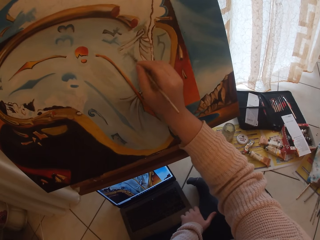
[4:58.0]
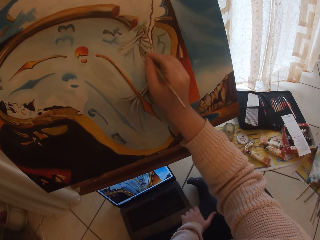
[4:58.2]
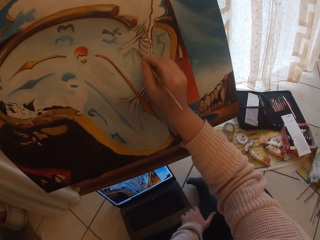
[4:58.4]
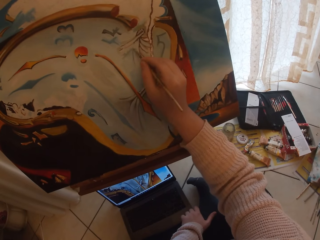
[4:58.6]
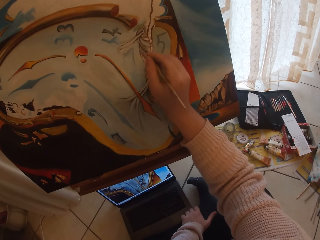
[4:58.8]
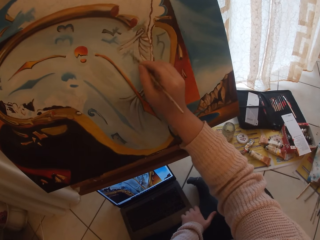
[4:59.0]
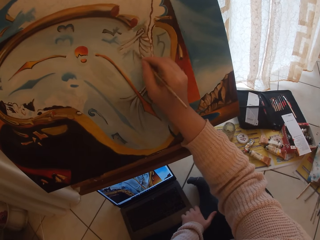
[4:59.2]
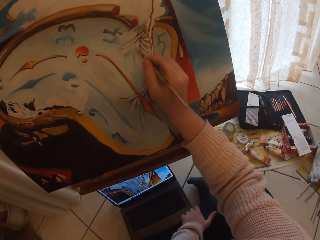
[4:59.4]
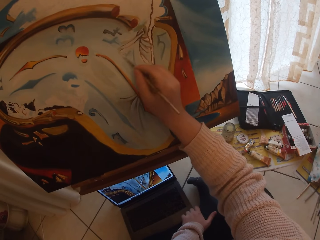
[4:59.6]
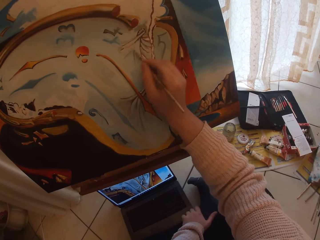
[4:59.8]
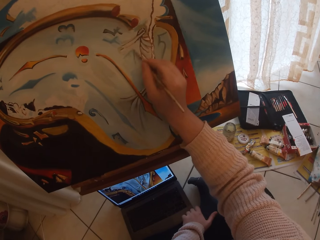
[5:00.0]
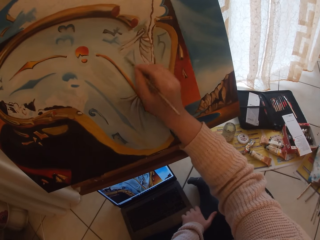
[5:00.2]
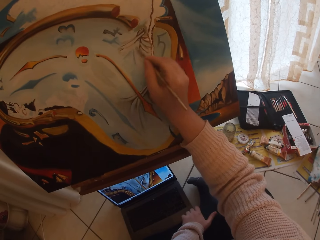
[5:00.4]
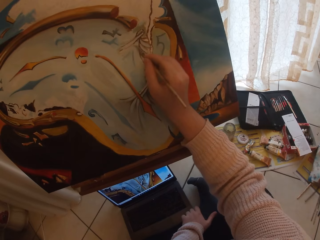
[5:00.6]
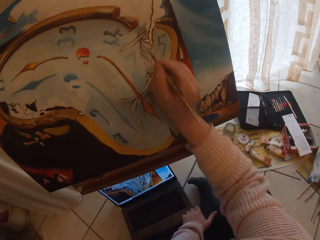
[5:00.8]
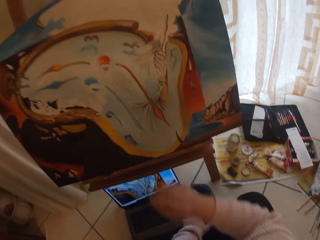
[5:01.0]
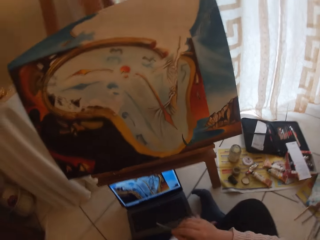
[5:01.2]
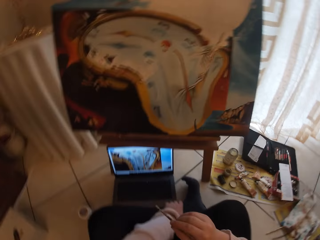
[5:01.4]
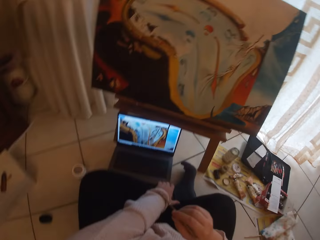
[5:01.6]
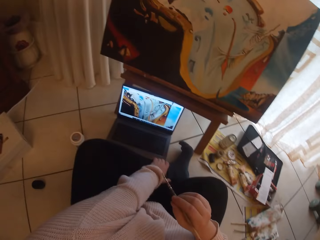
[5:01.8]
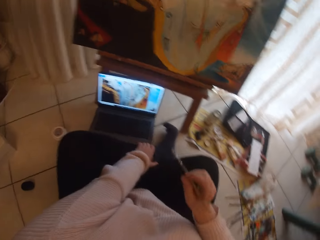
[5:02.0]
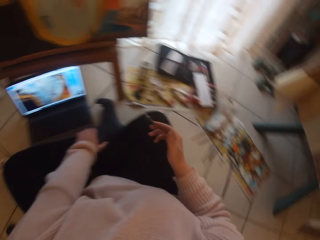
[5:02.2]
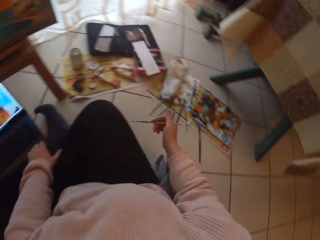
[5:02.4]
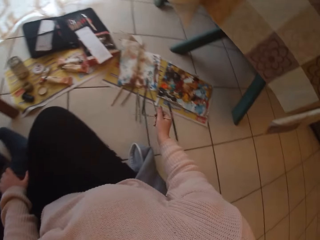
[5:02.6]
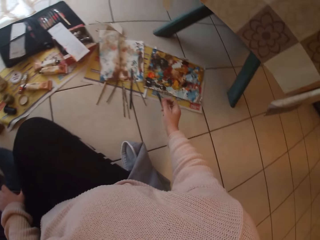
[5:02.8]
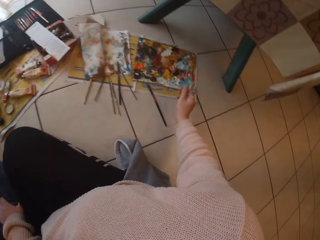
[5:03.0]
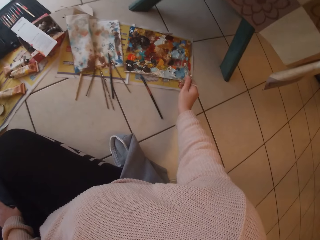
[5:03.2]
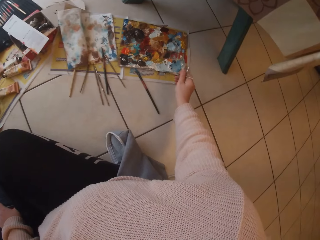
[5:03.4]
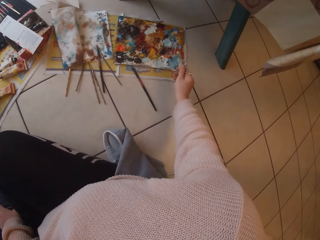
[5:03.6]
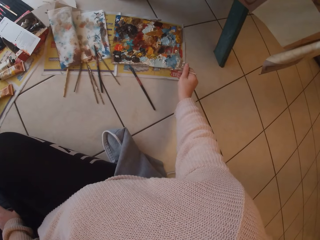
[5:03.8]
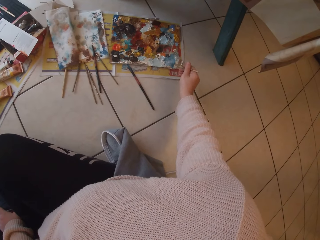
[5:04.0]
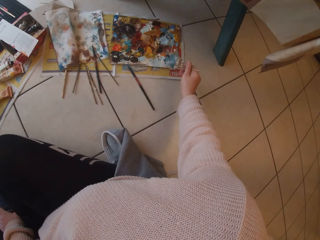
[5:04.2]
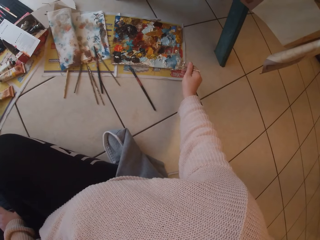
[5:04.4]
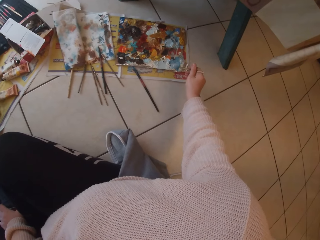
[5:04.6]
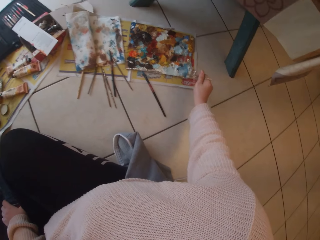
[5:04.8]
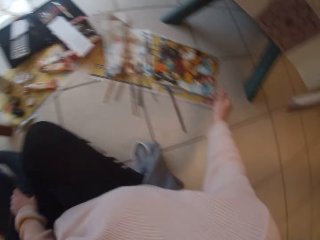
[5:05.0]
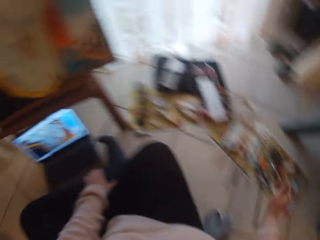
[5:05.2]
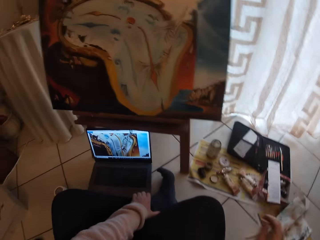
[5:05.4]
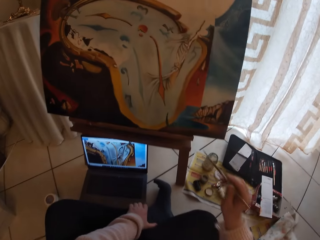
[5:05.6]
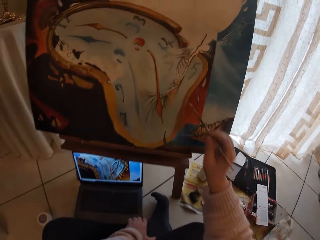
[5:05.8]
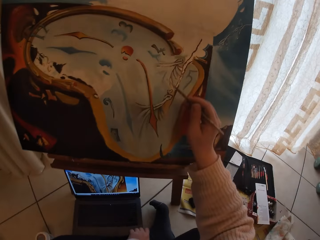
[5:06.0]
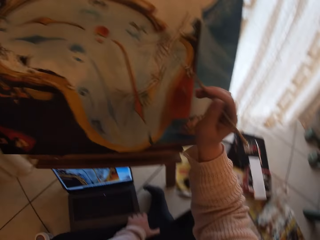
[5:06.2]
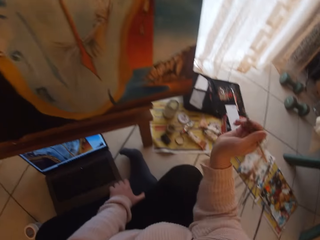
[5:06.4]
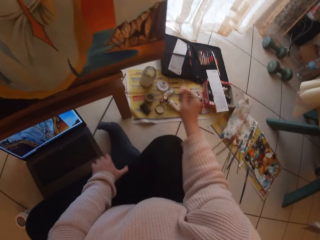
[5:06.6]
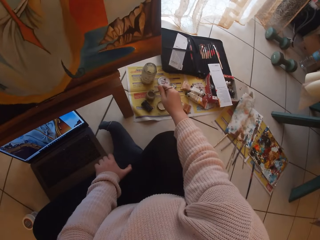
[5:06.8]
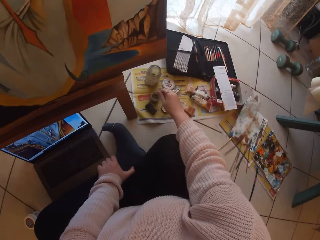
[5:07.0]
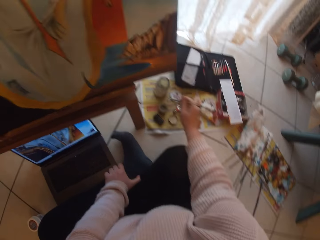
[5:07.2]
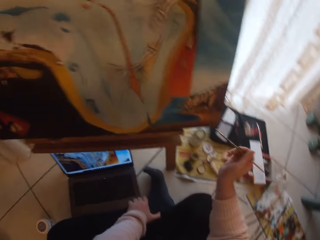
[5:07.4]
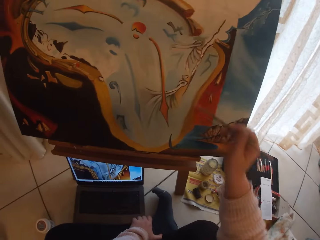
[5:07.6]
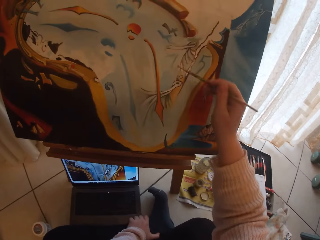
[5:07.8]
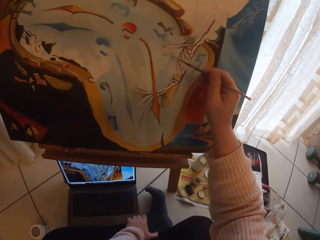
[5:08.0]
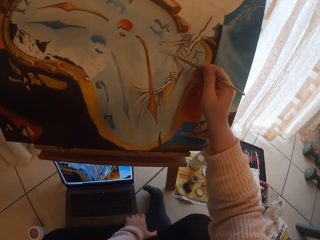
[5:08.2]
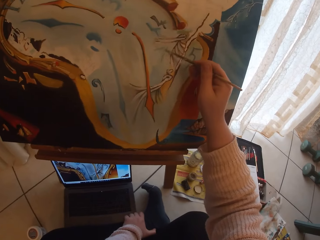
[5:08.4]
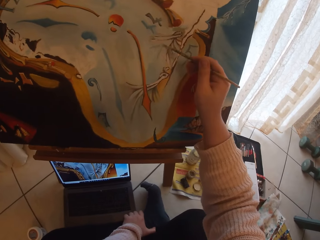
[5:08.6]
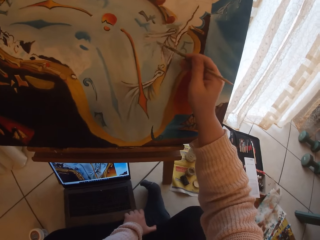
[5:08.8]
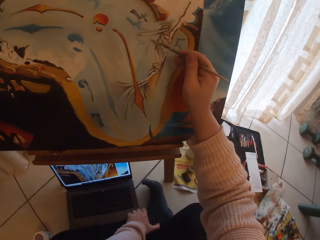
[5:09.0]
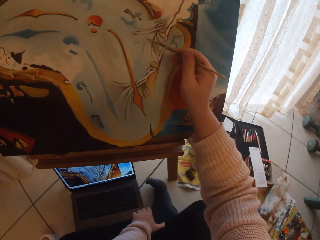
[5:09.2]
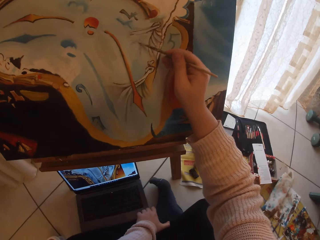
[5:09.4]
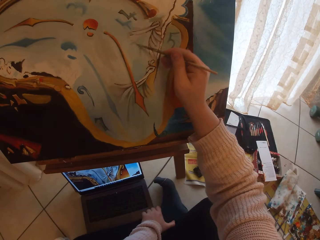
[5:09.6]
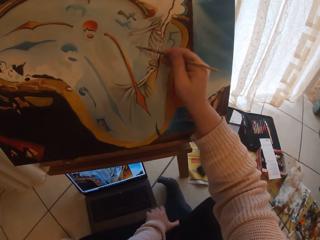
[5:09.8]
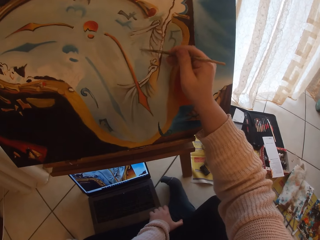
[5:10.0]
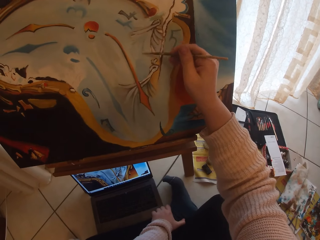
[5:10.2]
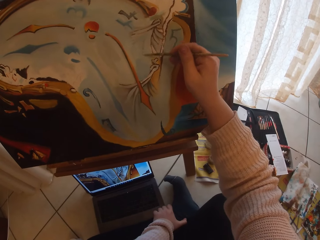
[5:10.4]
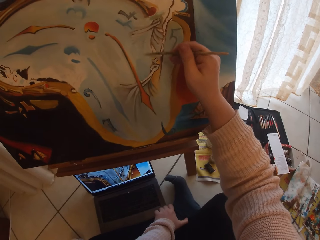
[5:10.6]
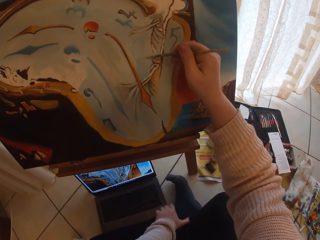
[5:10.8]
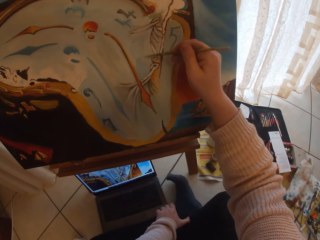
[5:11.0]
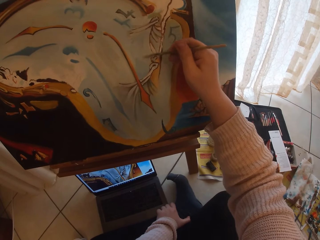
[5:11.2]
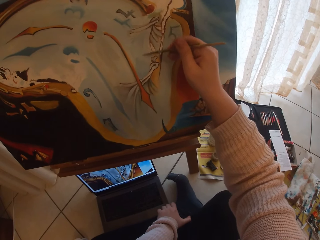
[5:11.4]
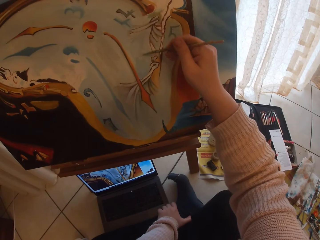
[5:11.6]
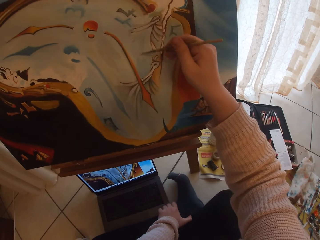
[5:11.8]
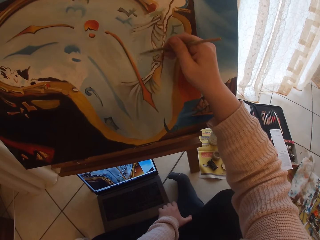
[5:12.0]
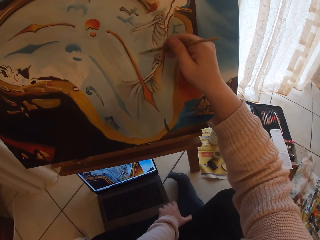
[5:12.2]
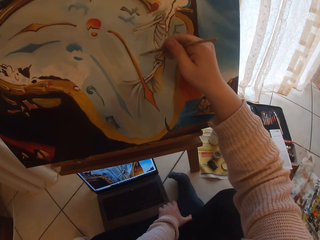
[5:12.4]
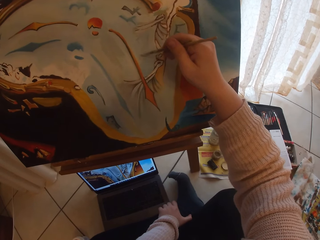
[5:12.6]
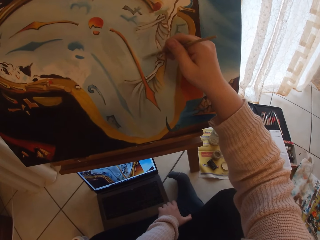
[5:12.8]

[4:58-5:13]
The camera wearer moves their hand off the board. They stretch their right hand with the art brush towards the artist palette. They dab the paint brush into the palettes on the floor. They stretch back to the board, paint the board, move their hand off the board and stretch their hand to the container tin on the floor. They dip the paint brush into black paint. They stretch their hand back to the board and paint the board.

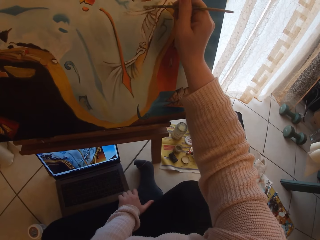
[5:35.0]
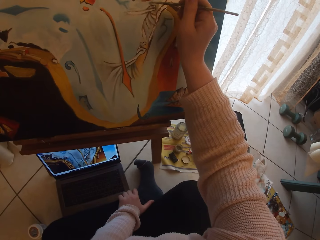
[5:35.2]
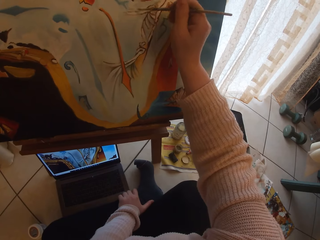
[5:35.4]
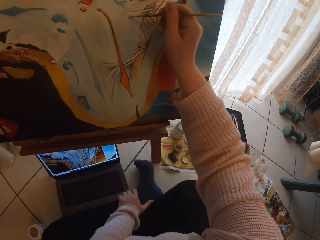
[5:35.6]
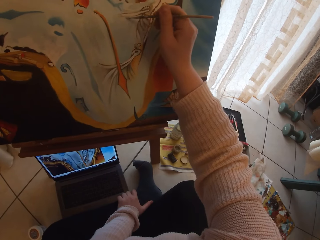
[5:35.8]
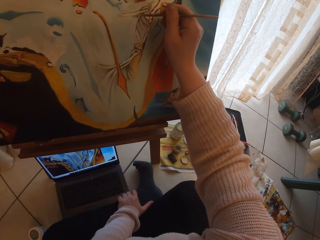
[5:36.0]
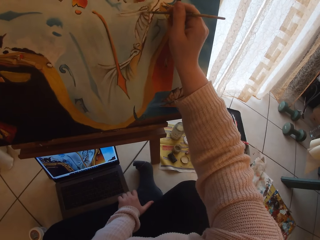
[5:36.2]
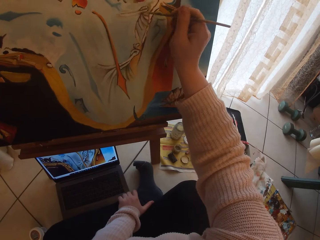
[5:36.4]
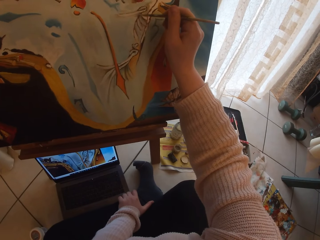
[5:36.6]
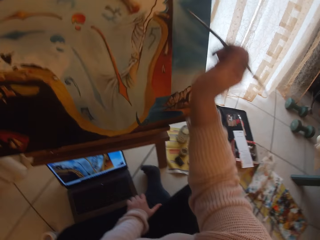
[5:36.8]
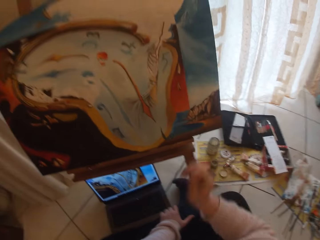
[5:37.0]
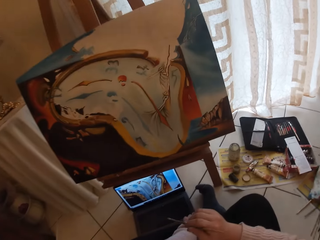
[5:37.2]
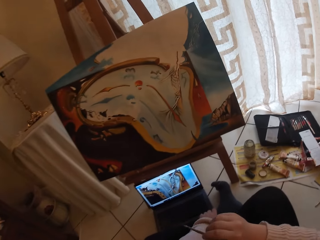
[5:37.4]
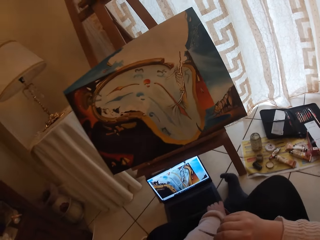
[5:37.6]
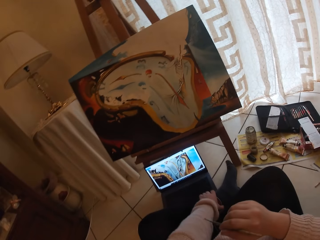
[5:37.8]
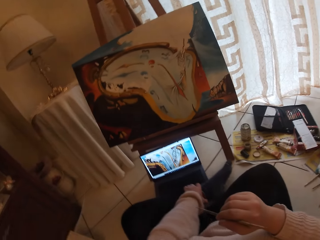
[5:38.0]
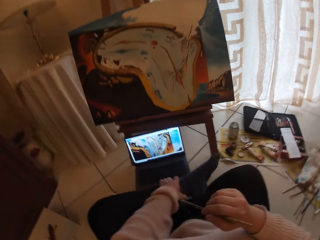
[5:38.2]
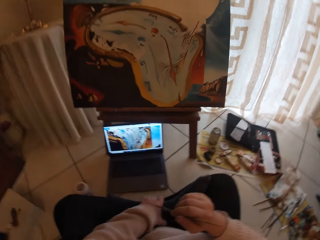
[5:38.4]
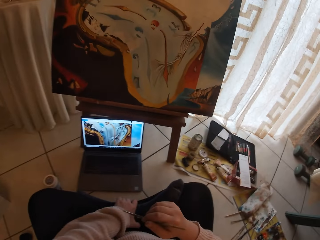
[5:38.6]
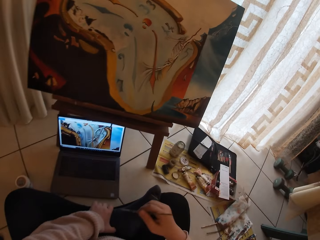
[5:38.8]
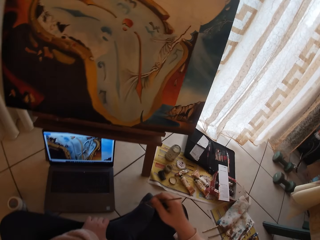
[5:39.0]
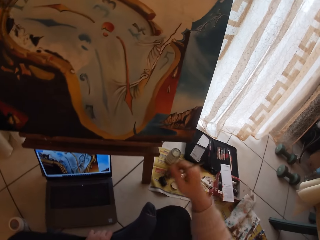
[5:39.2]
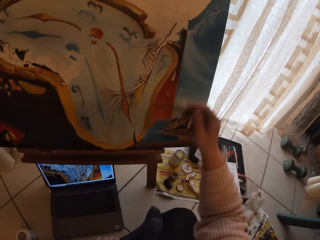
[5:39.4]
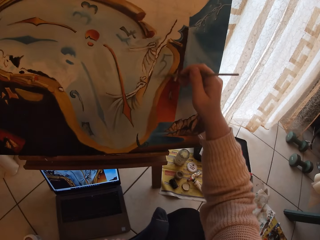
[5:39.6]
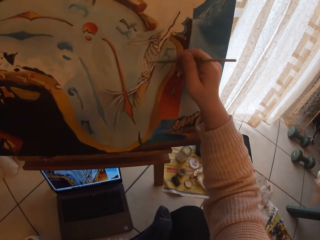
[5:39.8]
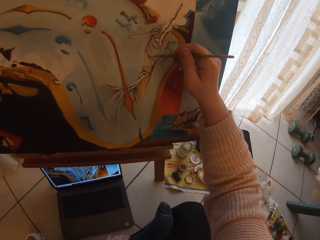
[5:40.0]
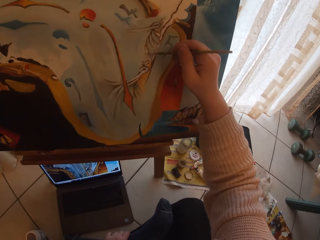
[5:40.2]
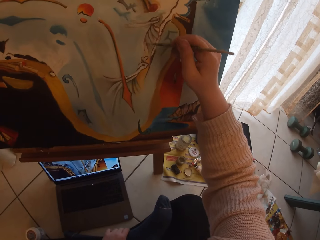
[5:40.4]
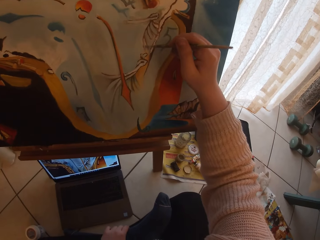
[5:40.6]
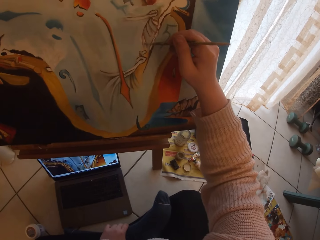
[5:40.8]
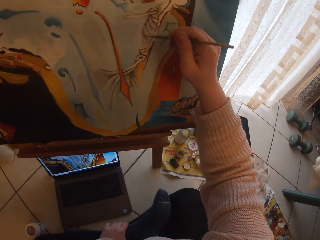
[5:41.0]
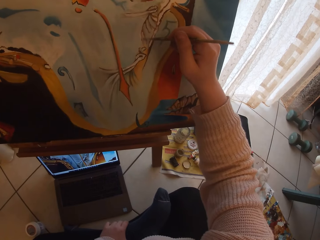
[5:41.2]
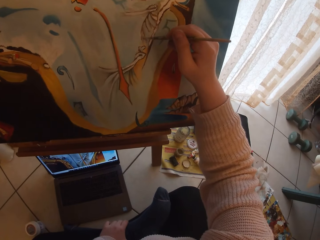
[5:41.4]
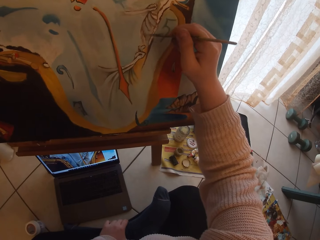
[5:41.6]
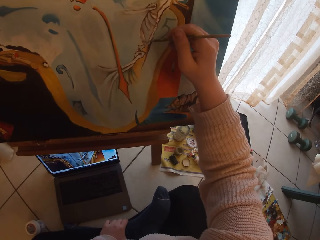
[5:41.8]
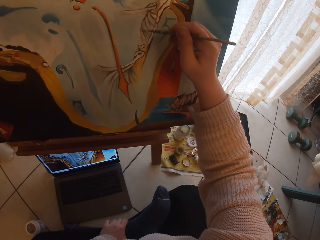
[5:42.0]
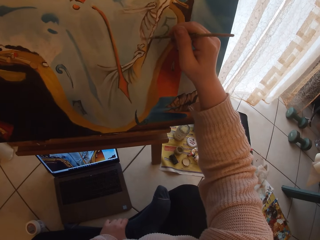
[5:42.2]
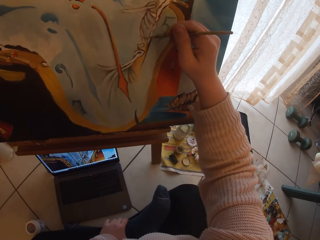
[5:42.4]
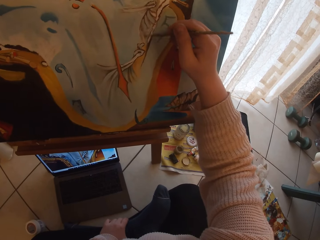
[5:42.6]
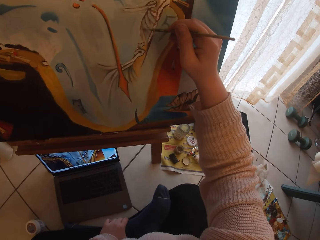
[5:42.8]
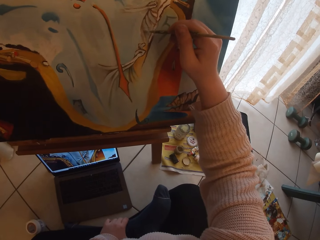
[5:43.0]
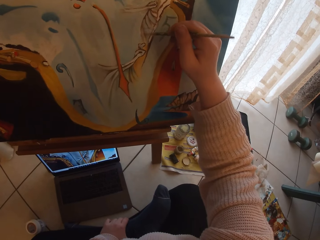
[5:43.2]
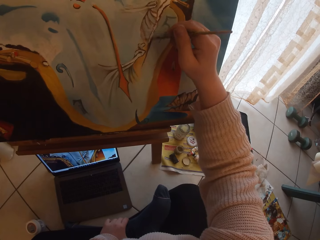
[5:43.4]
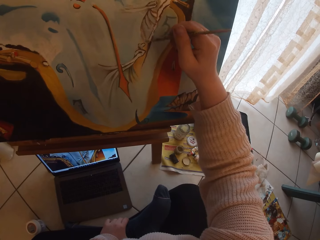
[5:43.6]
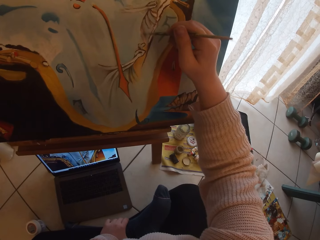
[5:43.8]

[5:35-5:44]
The camera wearer moves their hand off the board. They stretch their hand back to the board and paint on the board.
